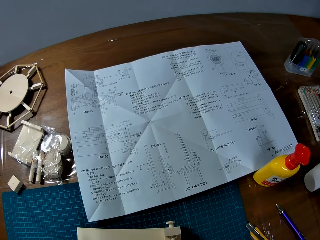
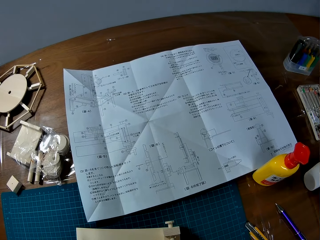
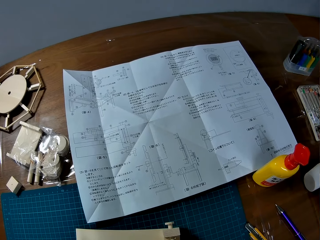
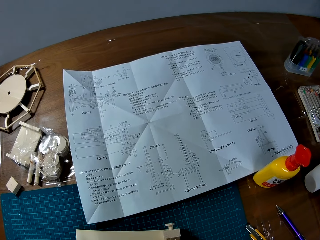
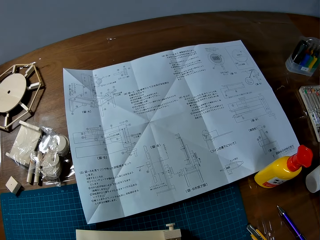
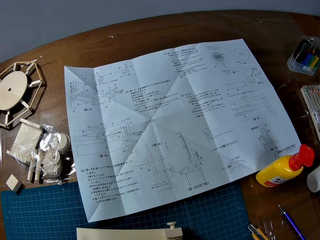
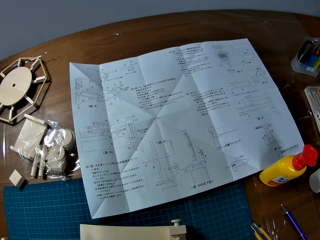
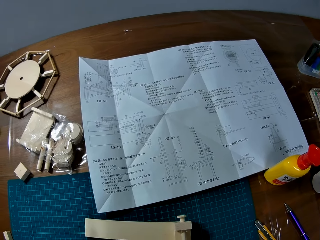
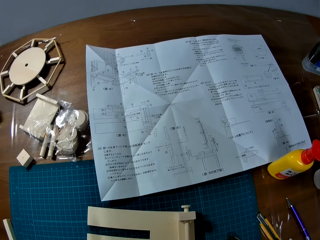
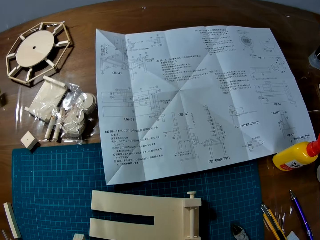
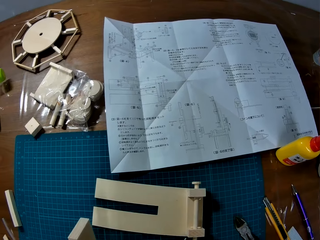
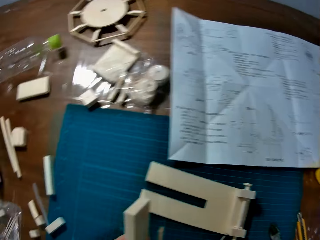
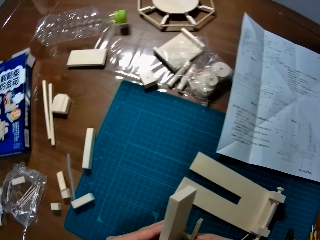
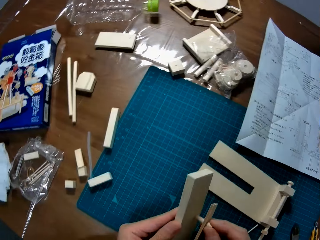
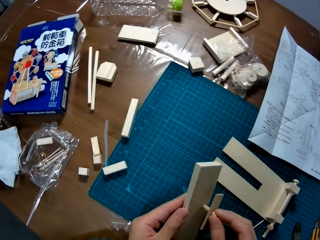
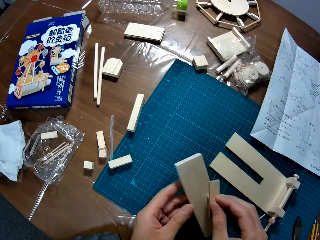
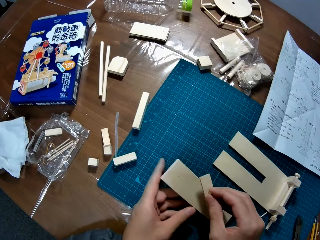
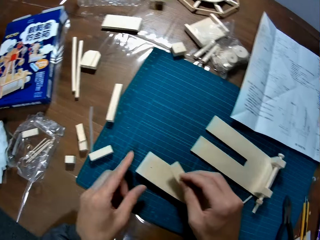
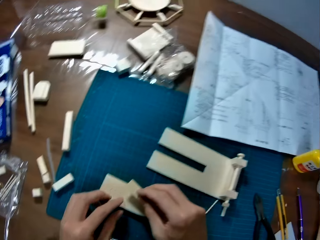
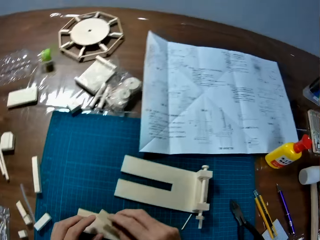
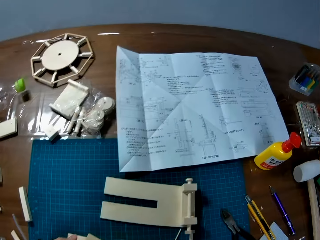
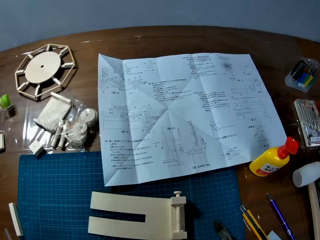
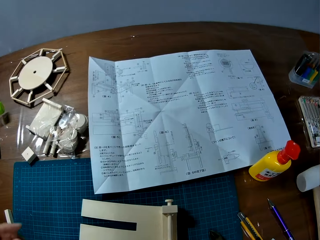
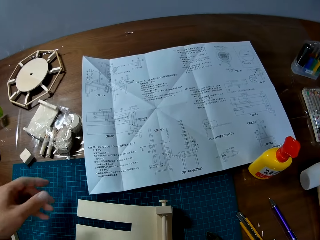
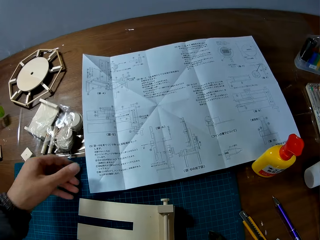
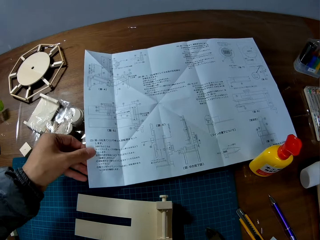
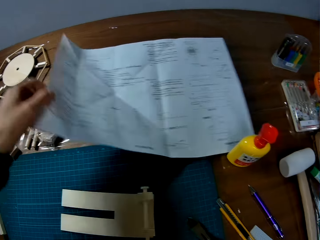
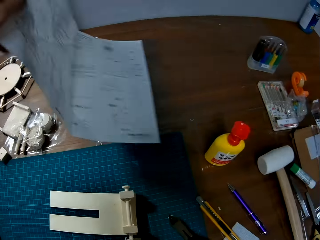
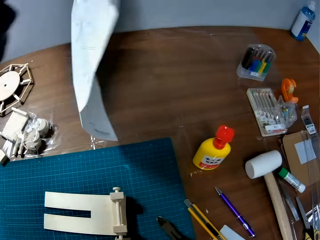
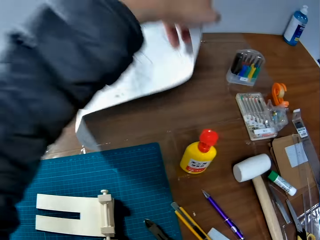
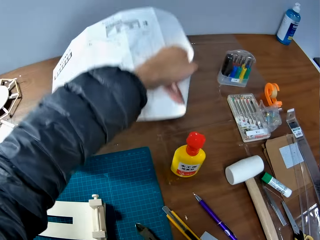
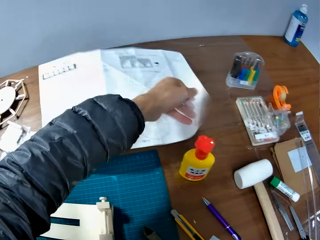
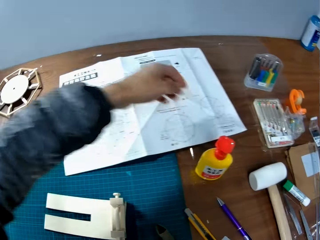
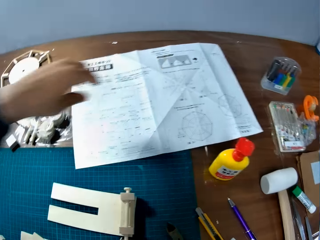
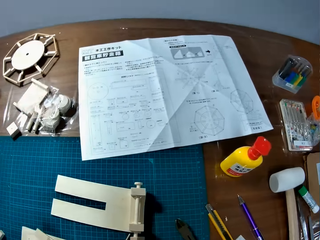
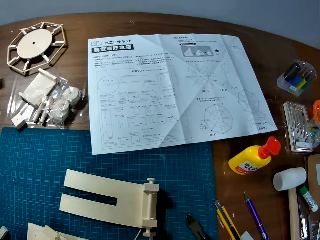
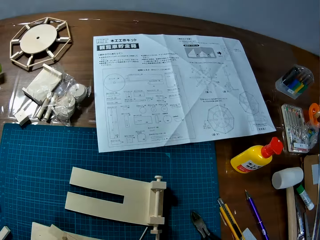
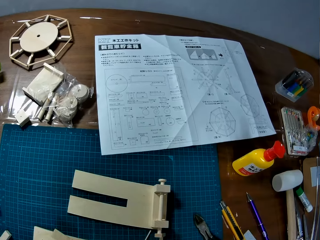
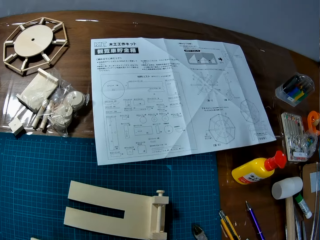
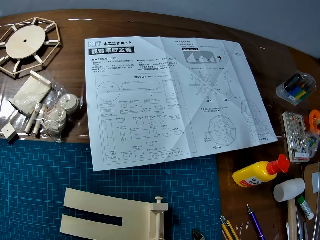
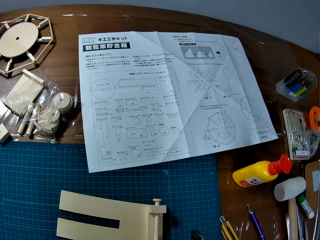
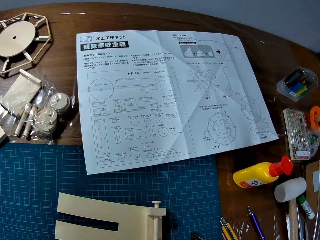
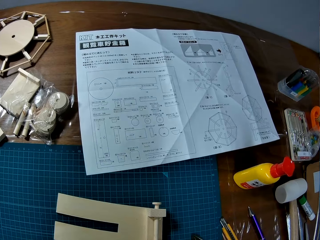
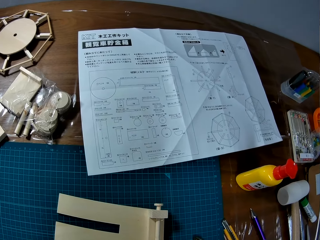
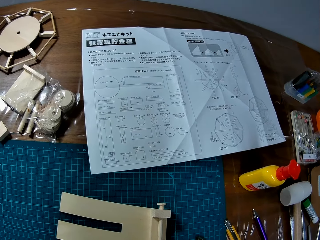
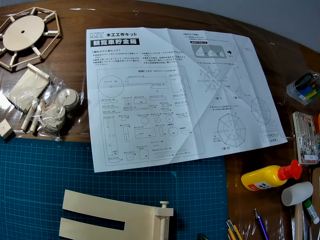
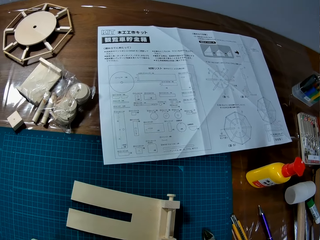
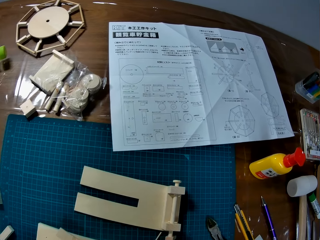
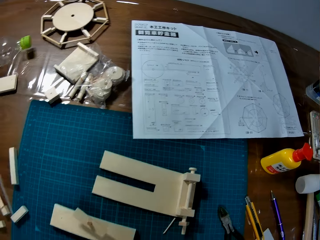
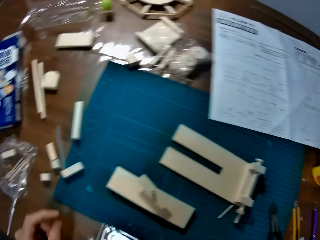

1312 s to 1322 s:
The camera wearer holds pieces of paperboard and puts the pieces of paperboard on the cutting mat. They pick up a sketch manual. They turn the sketch manual over. They put the sketch mat on the table.

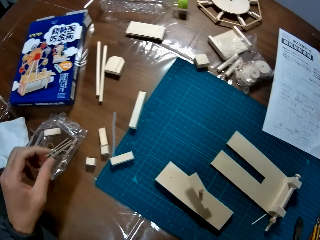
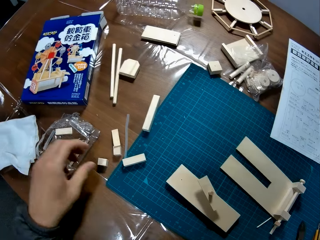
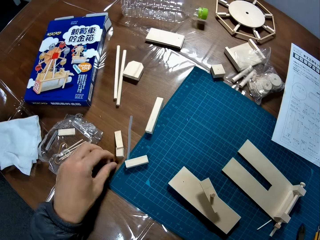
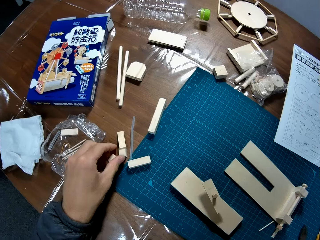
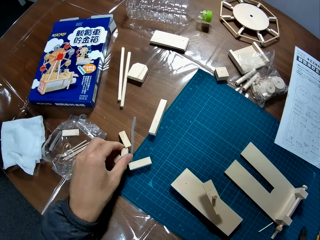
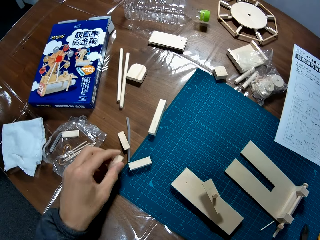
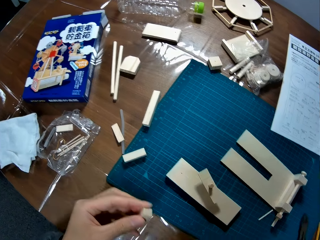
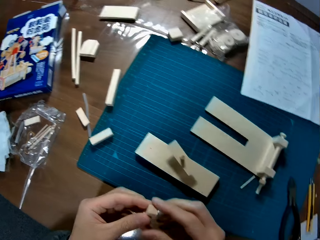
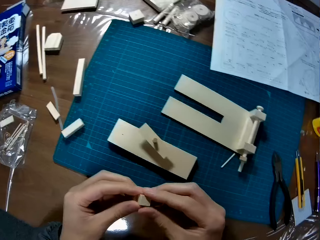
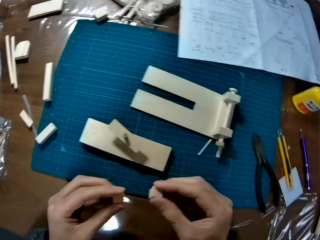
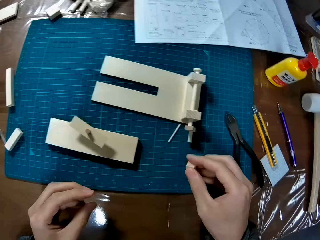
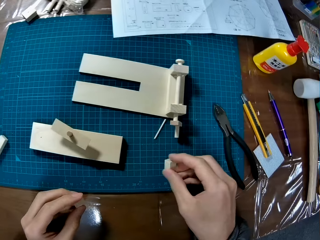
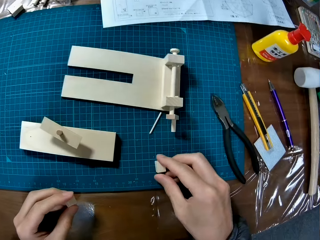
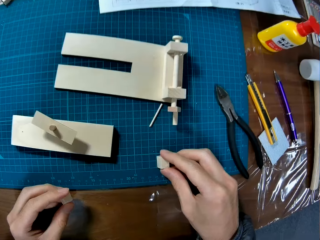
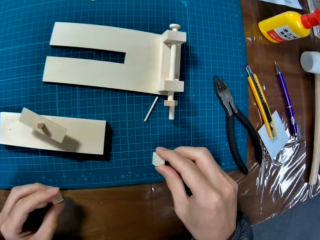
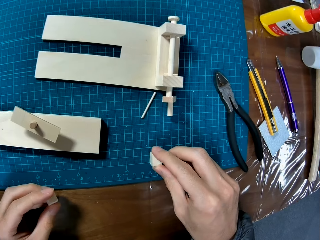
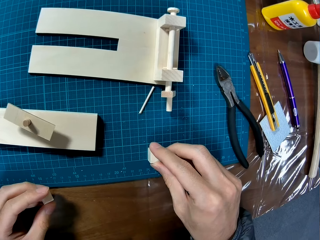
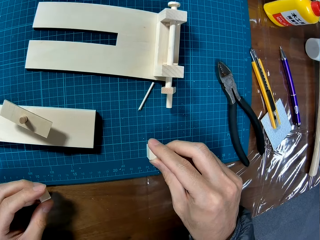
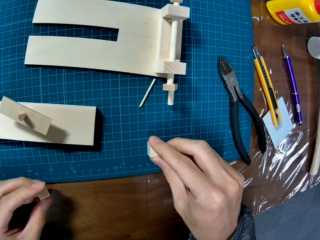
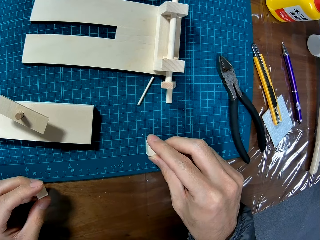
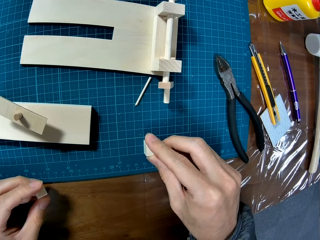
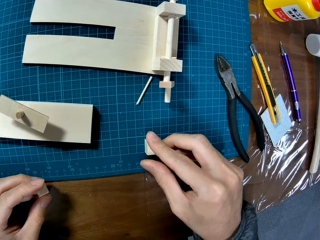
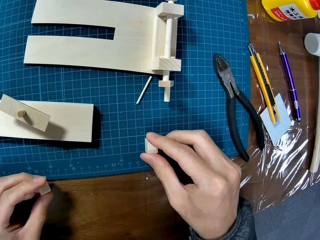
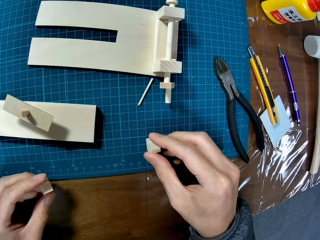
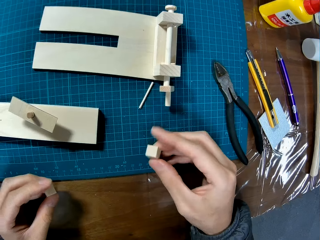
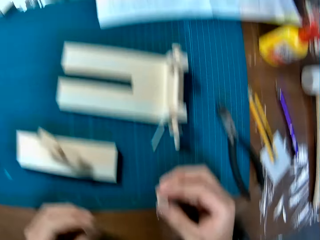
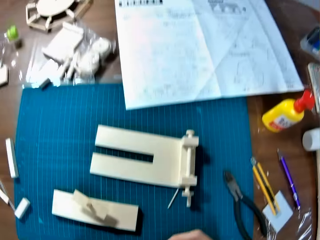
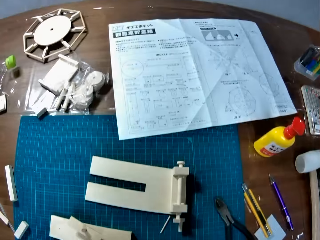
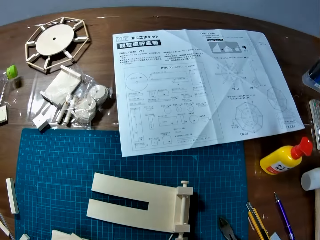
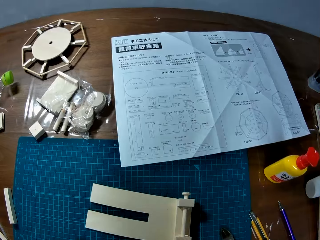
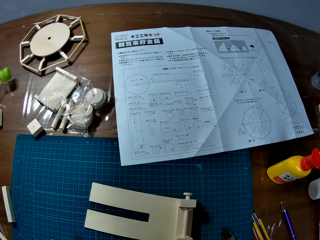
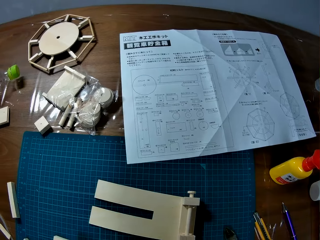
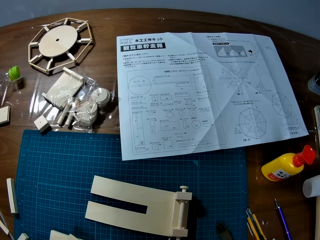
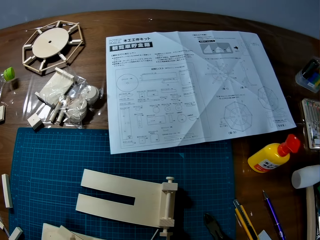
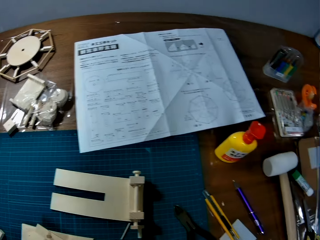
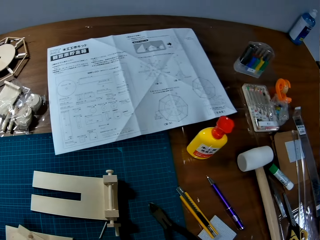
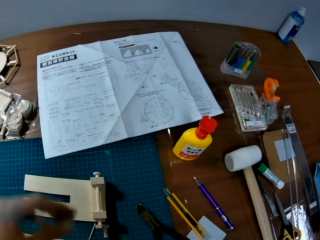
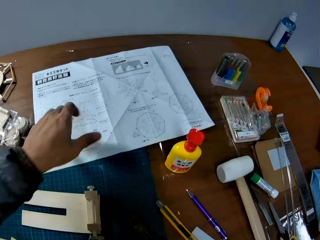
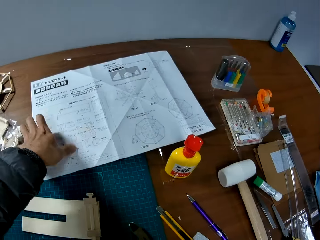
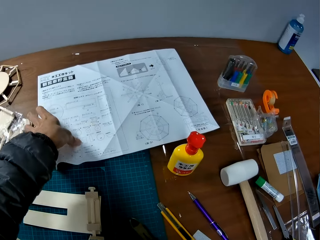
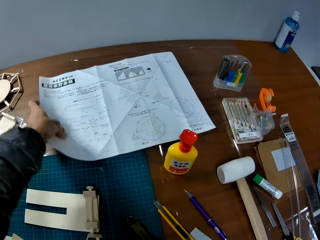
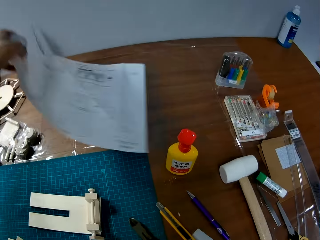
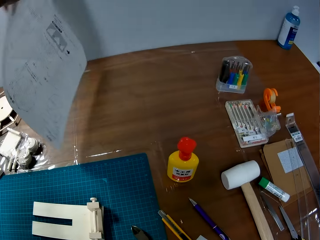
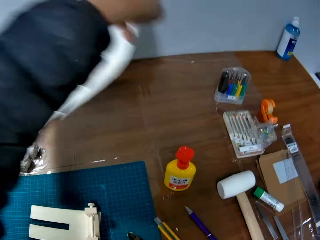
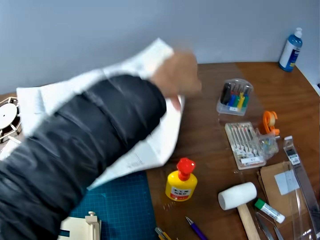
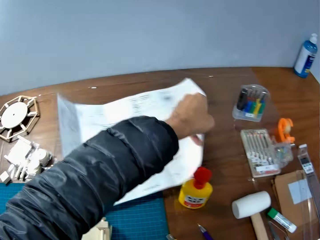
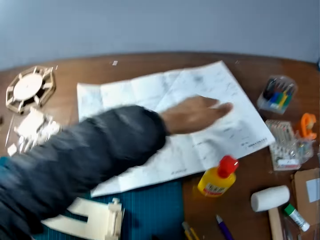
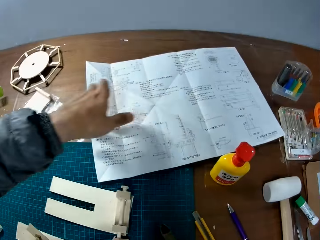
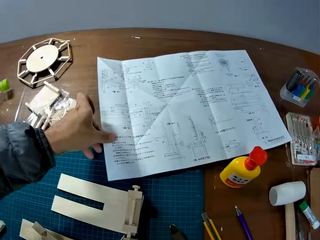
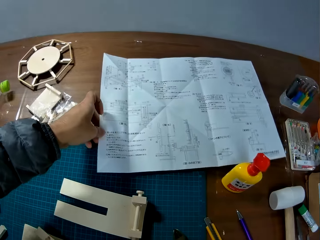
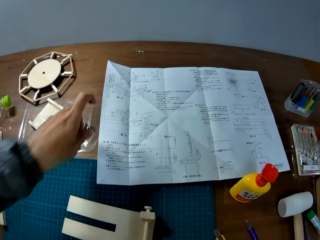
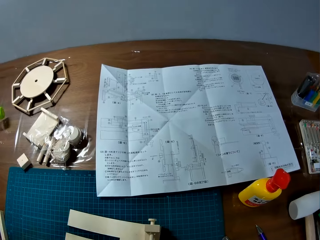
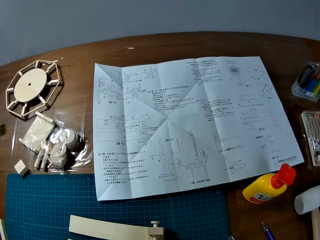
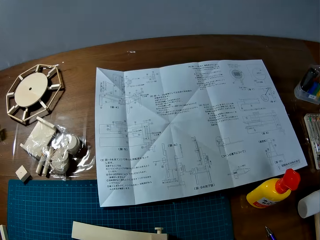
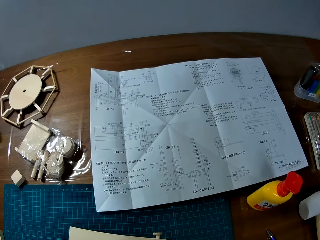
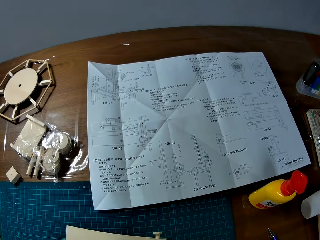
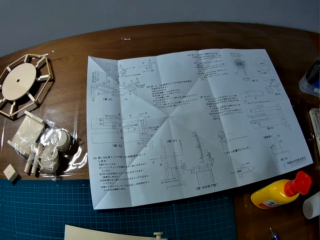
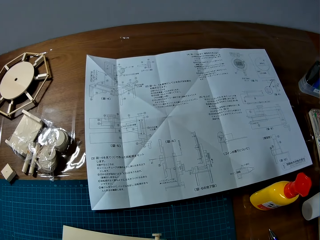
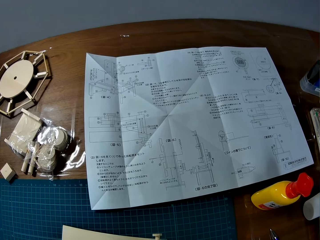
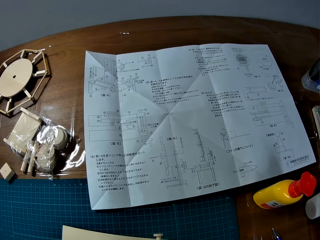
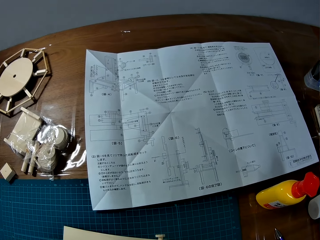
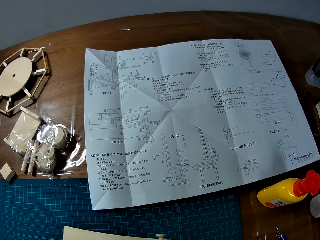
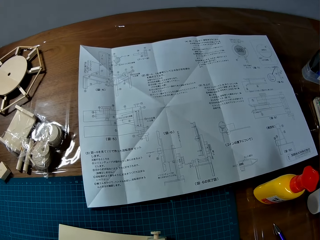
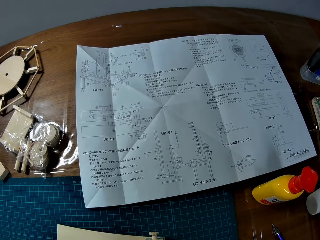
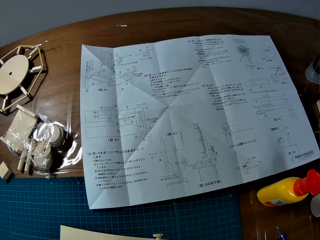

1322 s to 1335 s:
The camera wearer picks up a piece of paperboard. They put the piece of paperboard on the cutting mat. They hold the piece of paperboard. They look at the paper. They turn the paper over. They pick up a piece of paperboard. They put the sketch mat on the table.
